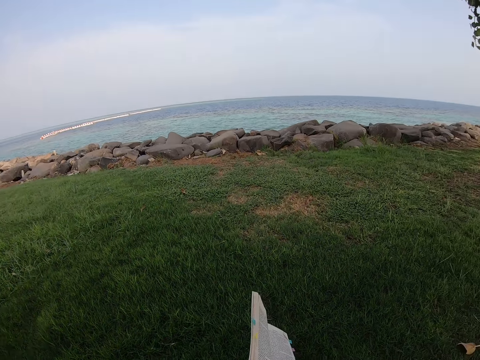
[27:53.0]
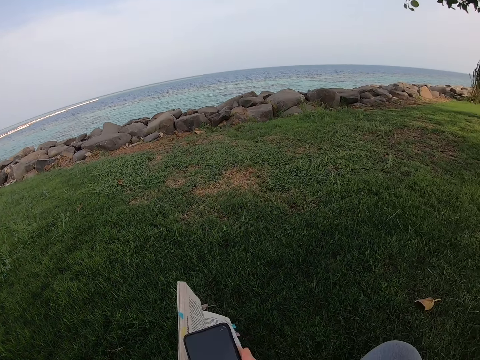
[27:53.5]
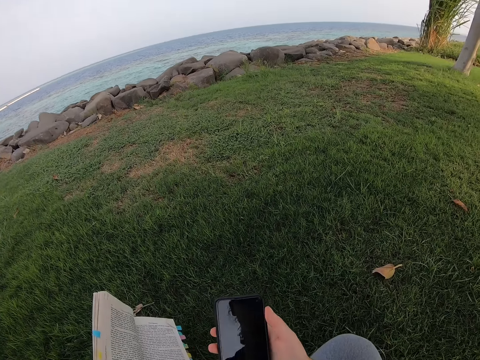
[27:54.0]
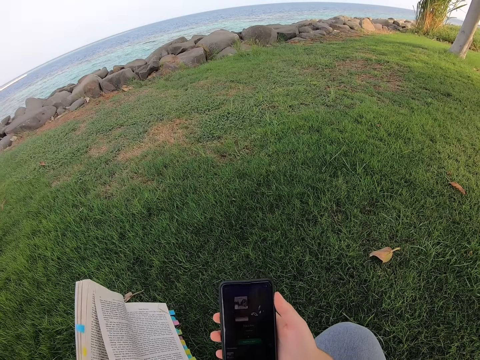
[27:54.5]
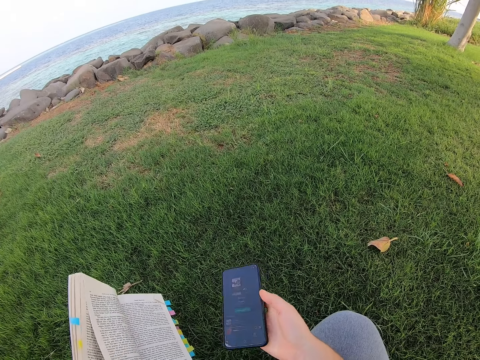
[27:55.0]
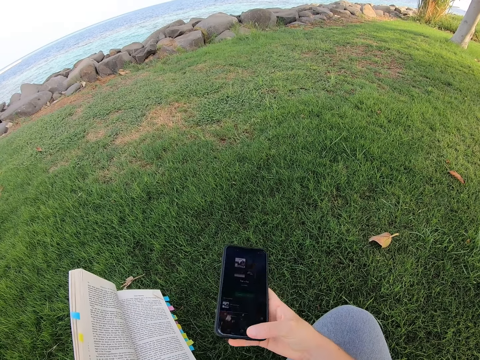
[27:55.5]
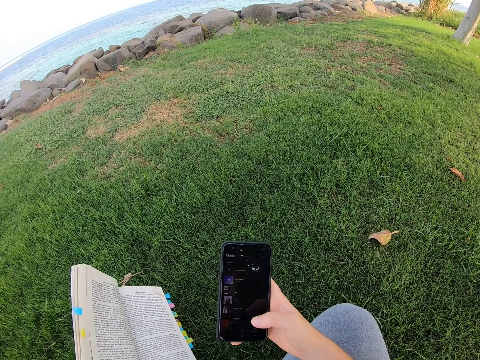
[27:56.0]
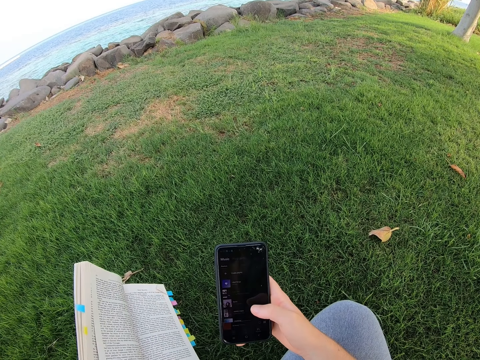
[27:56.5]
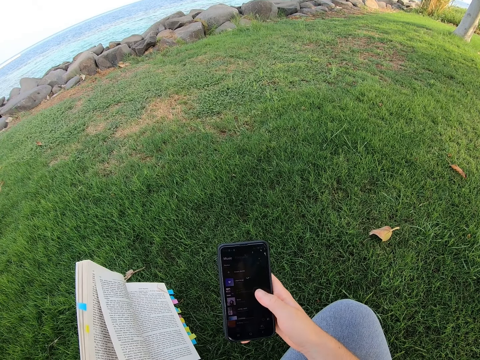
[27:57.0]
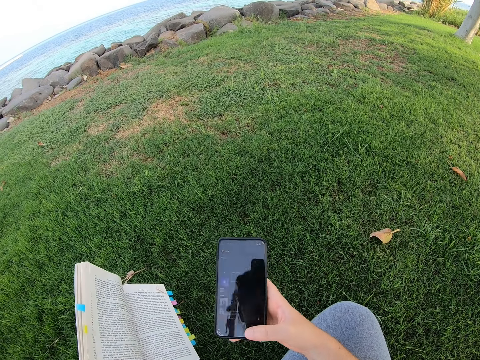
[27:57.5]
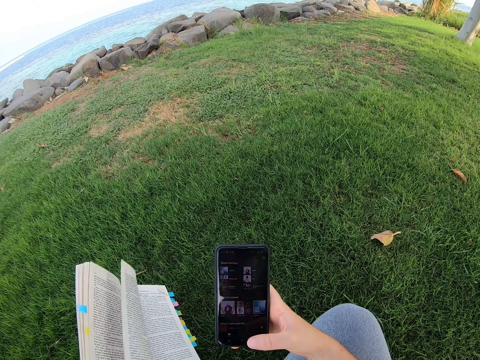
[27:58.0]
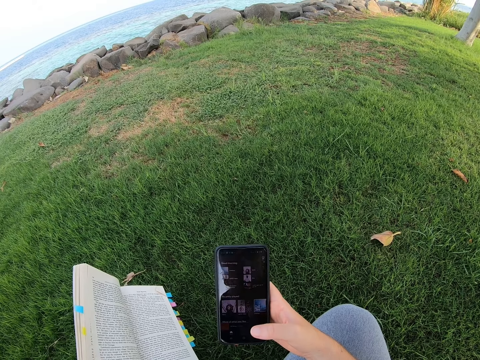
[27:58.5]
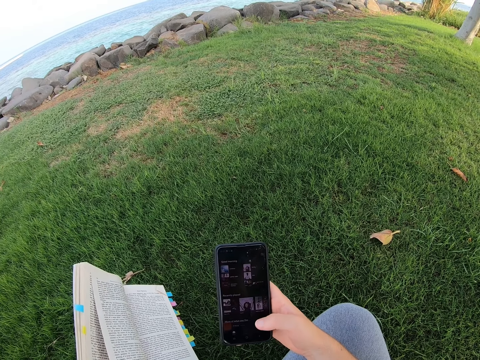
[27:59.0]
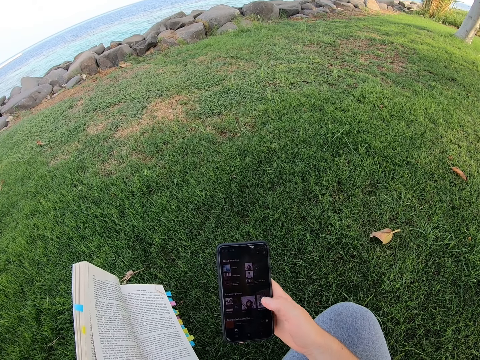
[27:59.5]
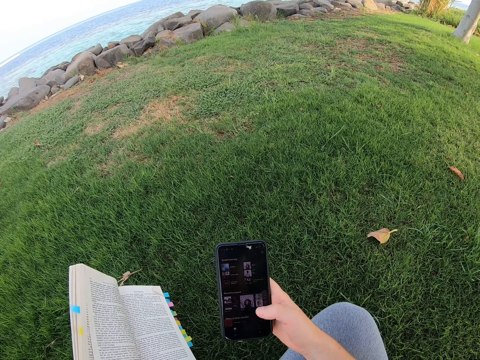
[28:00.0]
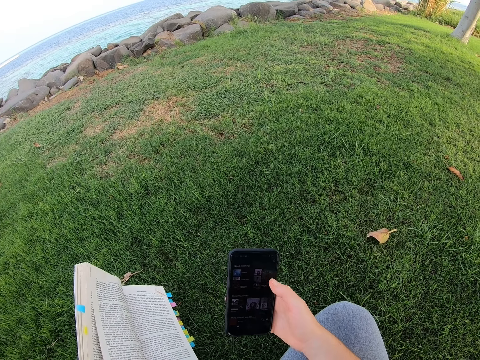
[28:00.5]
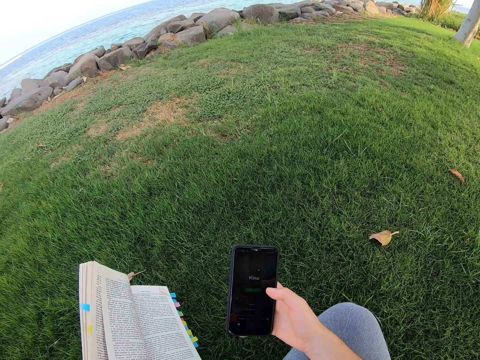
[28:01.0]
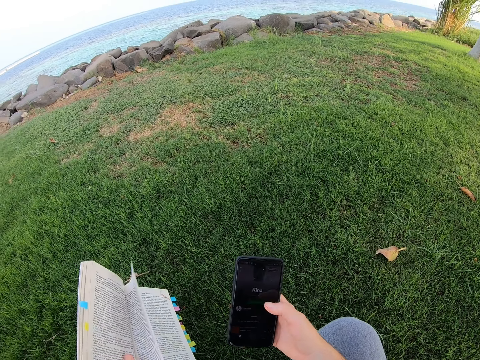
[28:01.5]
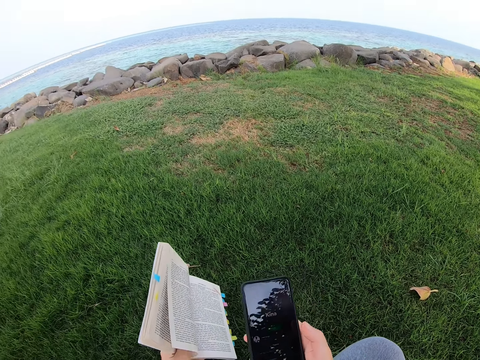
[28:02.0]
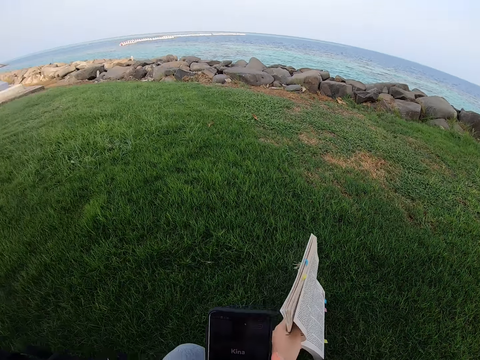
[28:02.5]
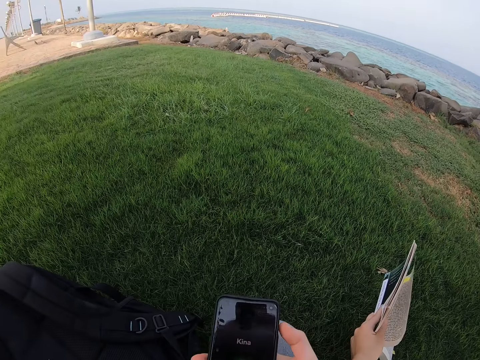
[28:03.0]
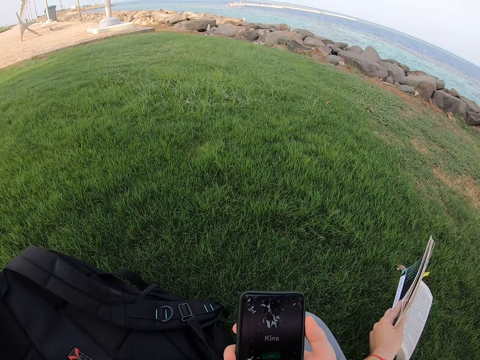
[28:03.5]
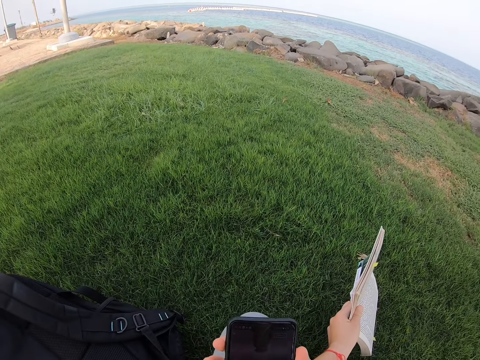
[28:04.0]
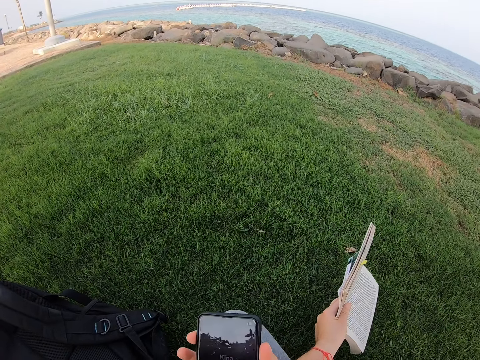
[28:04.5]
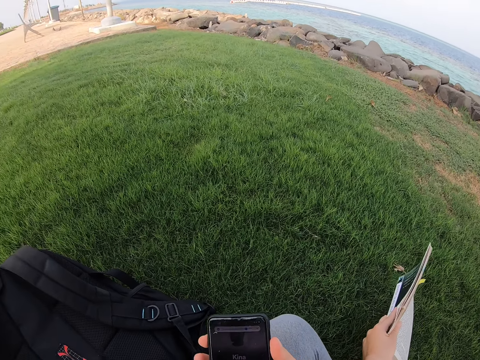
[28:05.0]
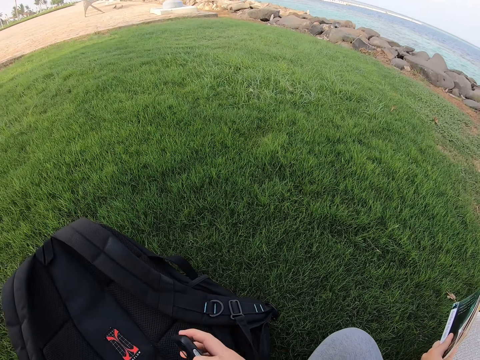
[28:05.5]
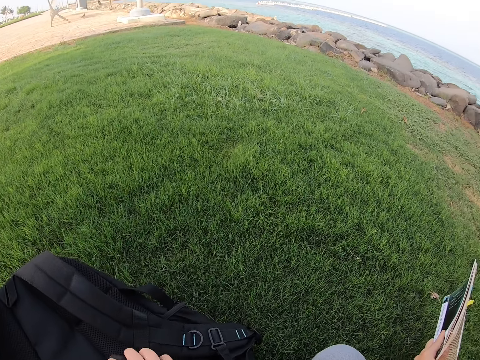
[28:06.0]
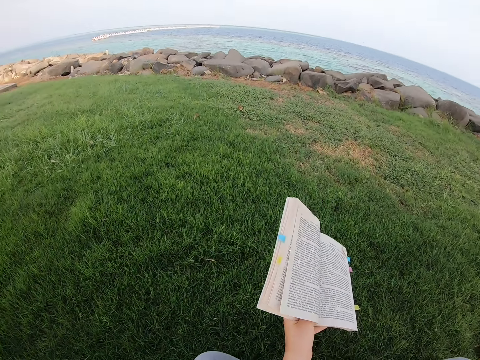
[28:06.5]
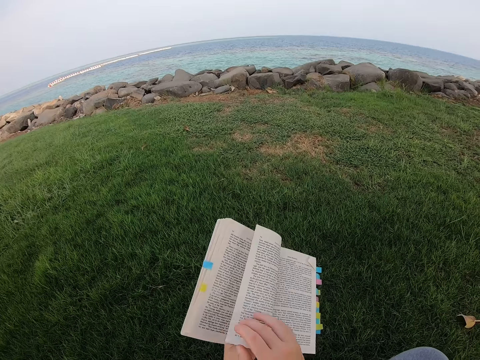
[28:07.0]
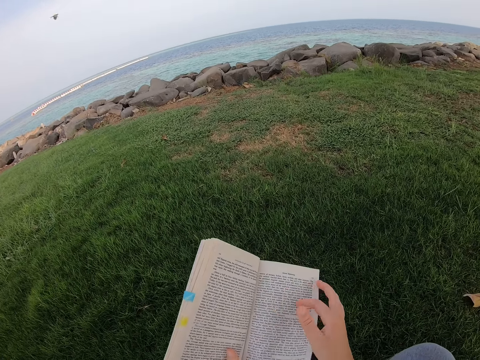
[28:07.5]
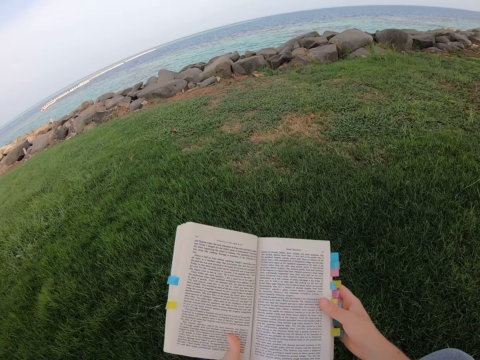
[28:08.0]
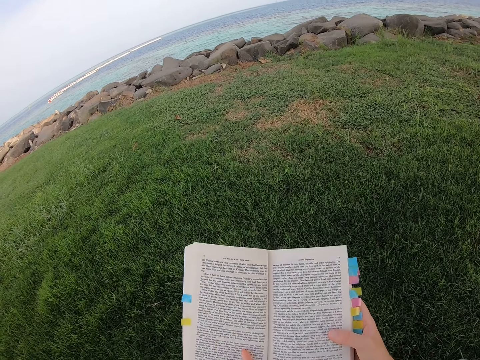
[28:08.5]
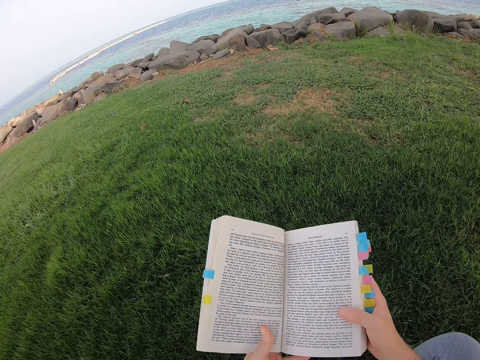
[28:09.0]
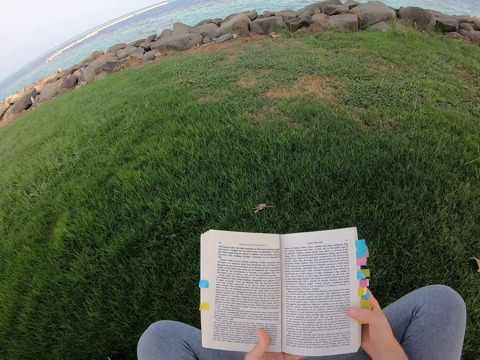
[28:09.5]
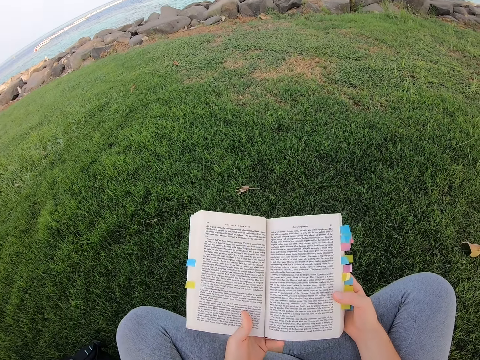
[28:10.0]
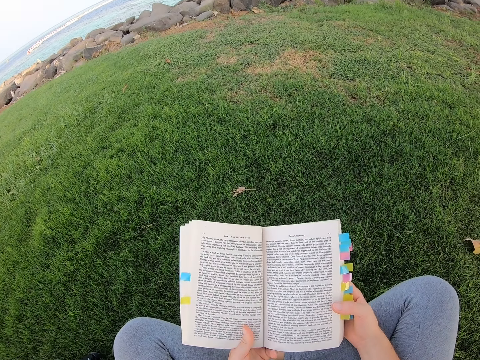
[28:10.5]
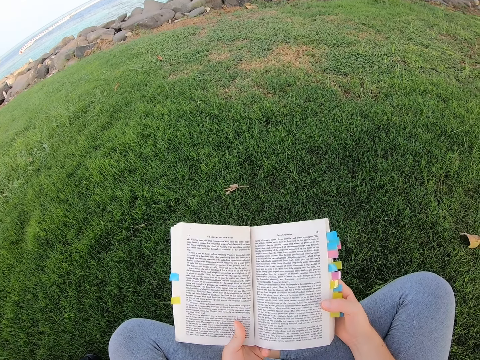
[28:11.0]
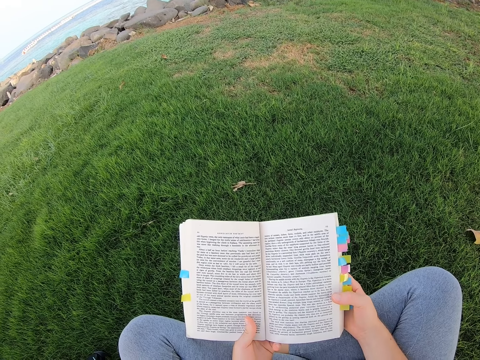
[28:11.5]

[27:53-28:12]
The camera wearer picks up the phone. They operate the phone, move the phone, look at the phone, move the phone, and place the phone on the bag. They look at the novel, move the page of the novel, and read the novel.

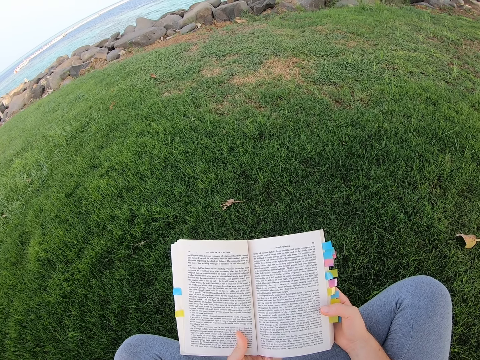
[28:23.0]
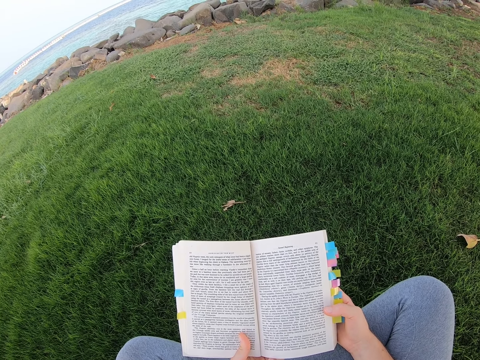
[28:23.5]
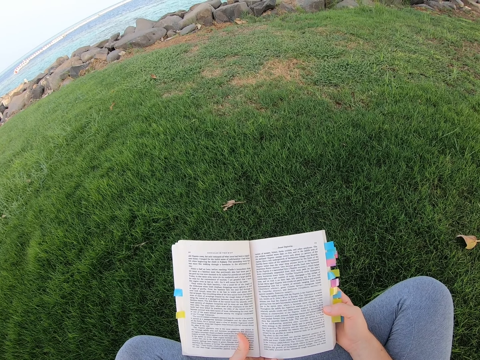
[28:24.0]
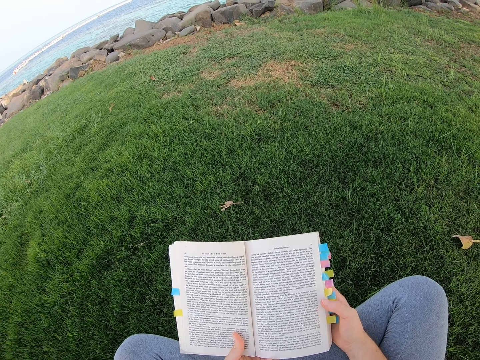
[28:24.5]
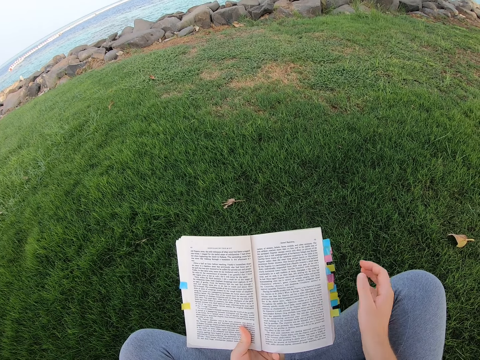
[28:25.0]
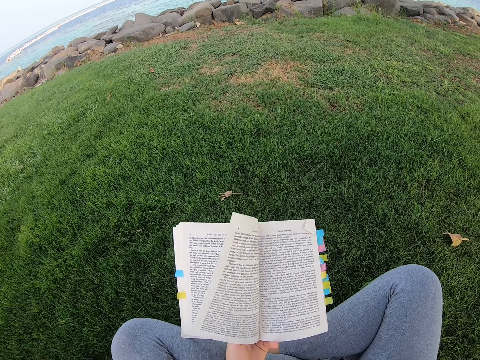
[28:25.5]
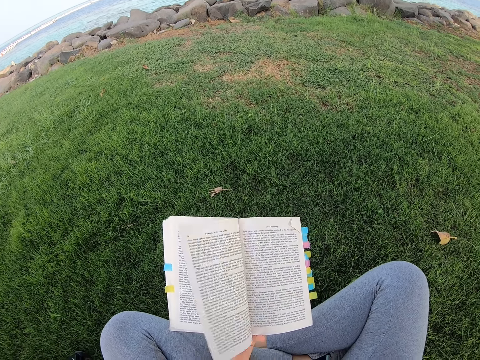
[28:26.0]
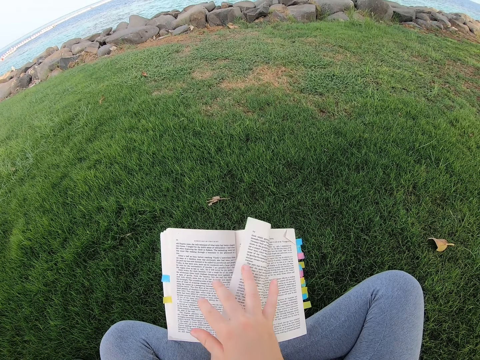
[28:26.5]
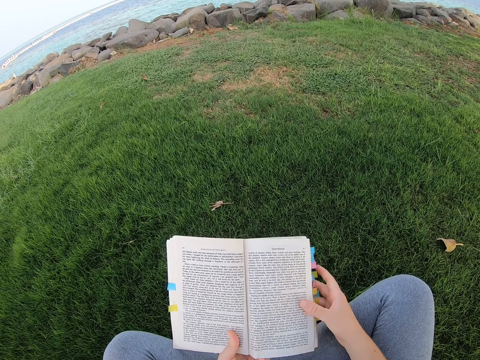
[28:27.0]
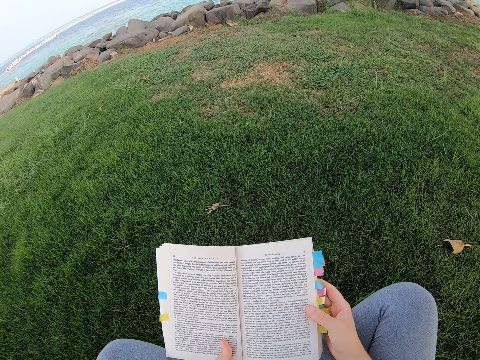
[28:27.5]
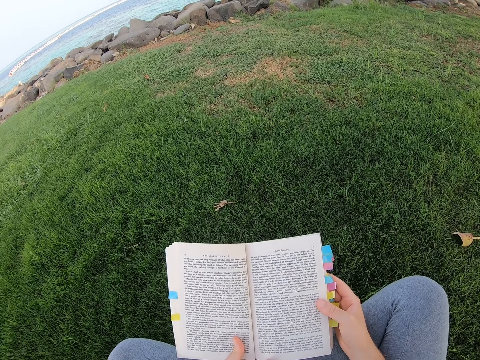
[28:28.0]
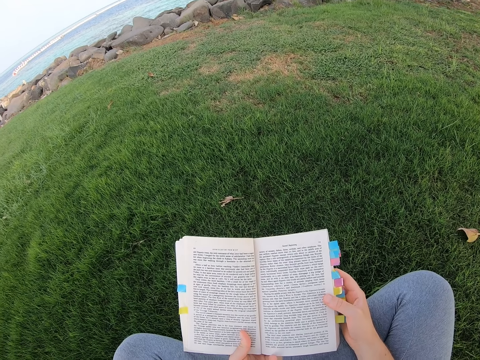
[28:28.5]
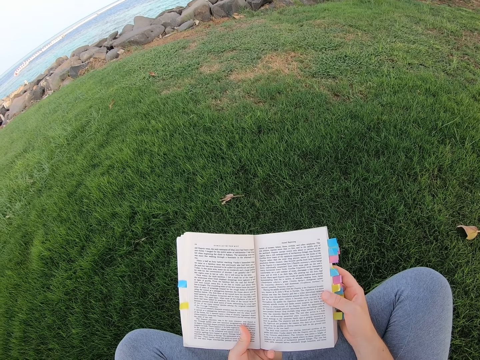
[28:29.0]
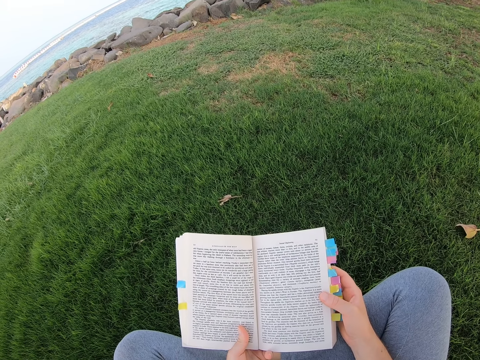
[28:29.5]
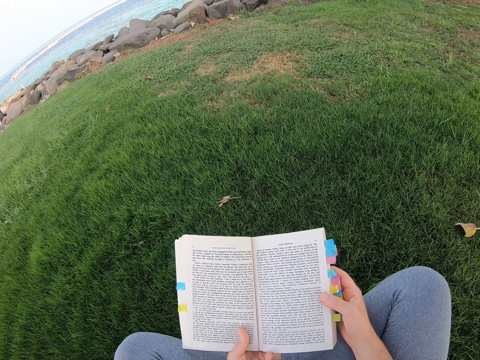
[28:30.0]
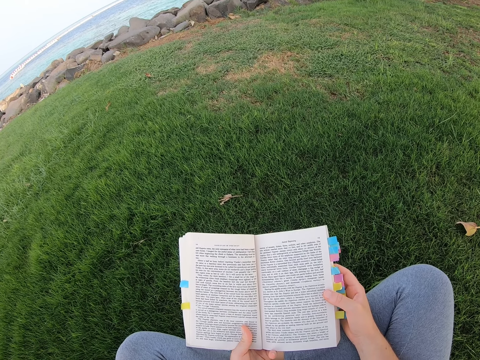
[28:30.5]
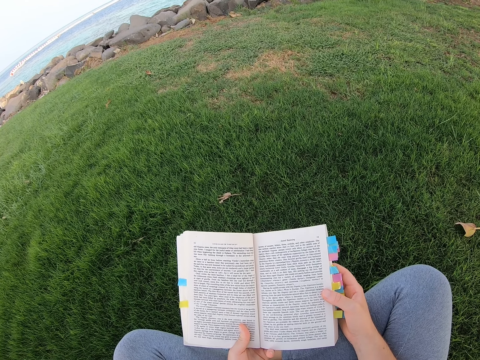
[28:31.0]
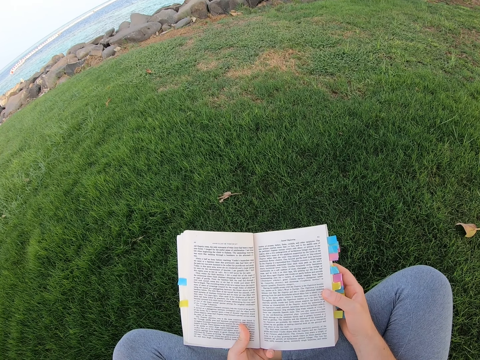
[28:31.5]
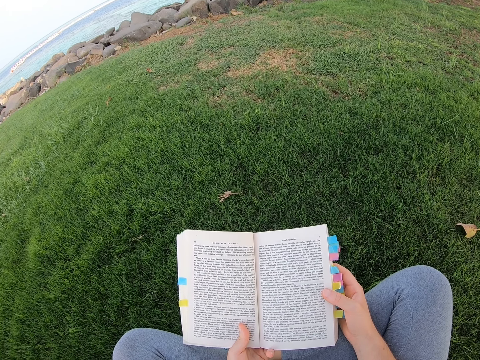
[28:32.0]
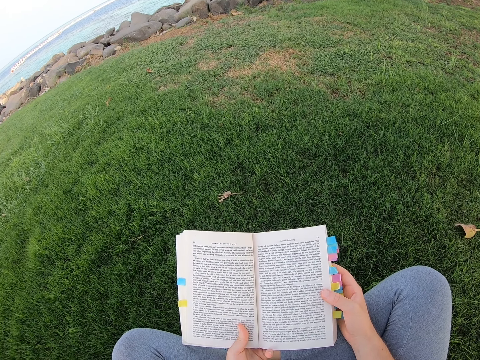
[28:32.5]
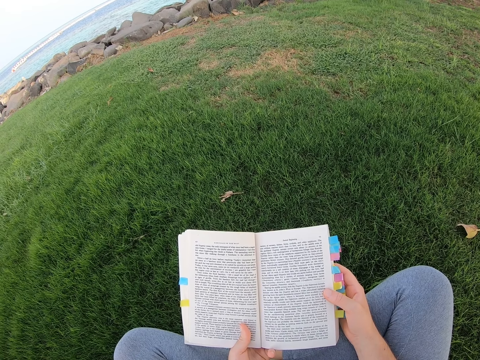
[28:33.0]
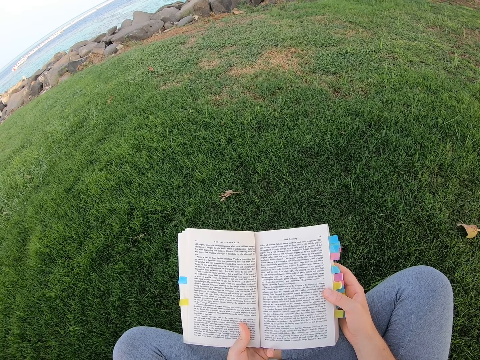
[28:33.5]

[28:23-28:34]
The camera wearer lifts the right hand. They read a novel. They move the page of the novel. They read the novel.
